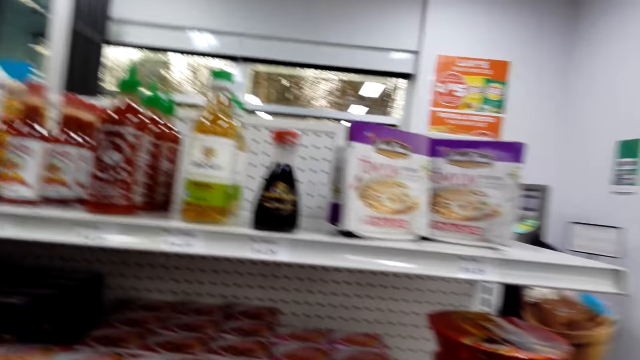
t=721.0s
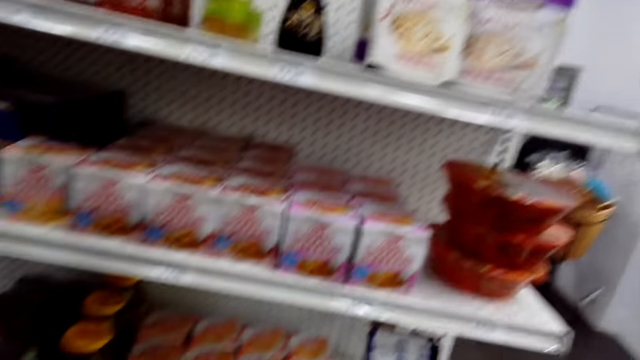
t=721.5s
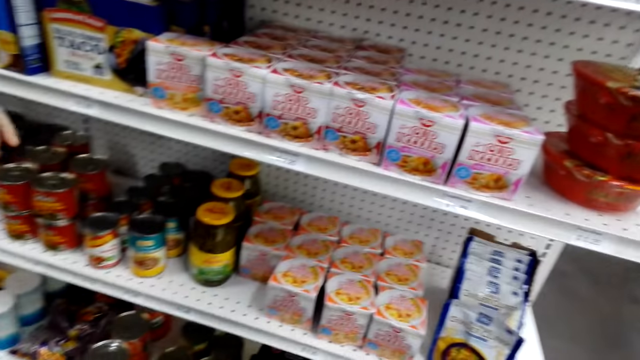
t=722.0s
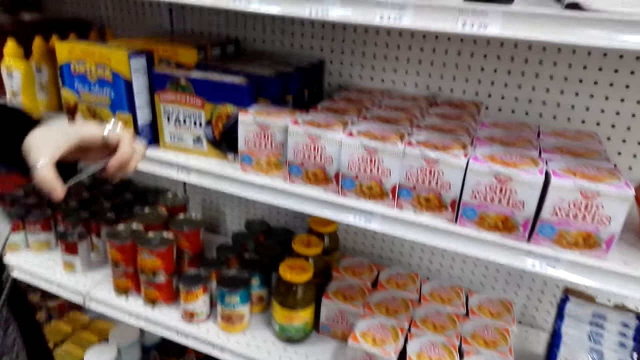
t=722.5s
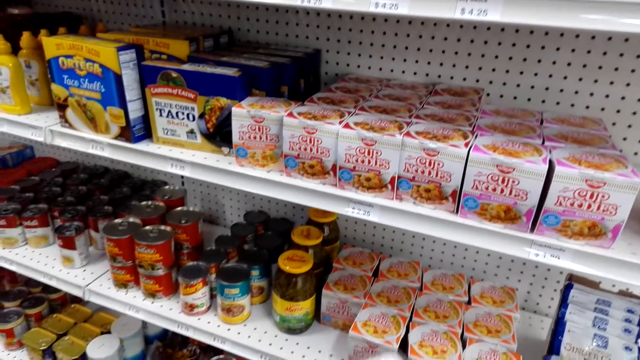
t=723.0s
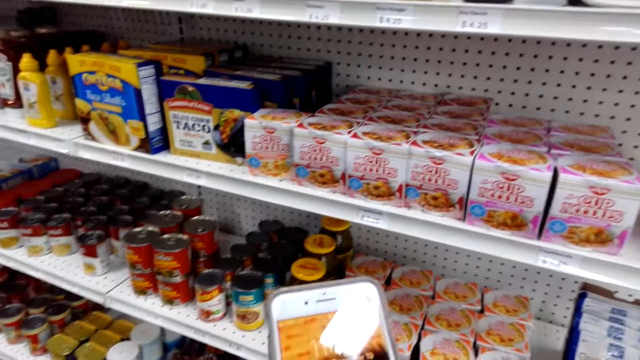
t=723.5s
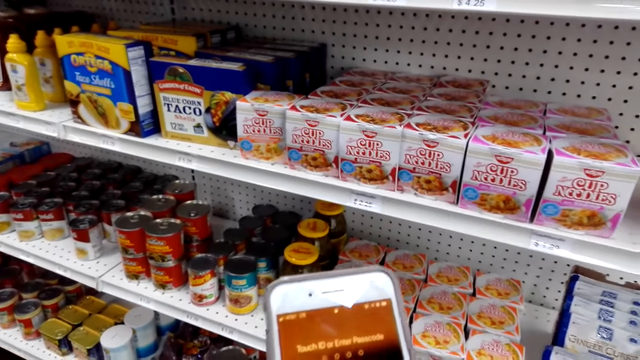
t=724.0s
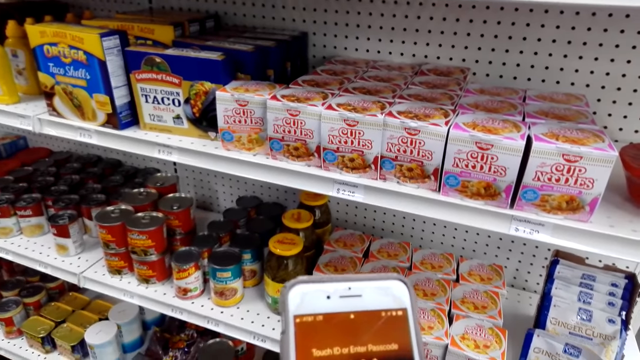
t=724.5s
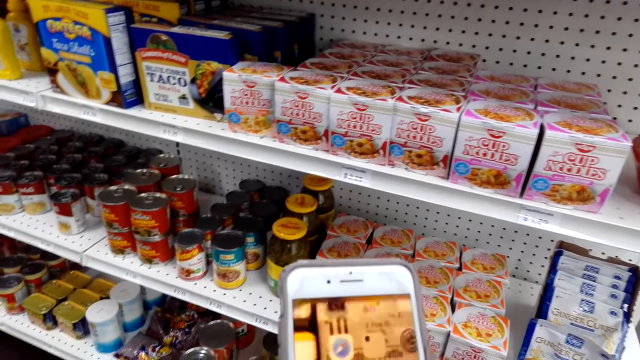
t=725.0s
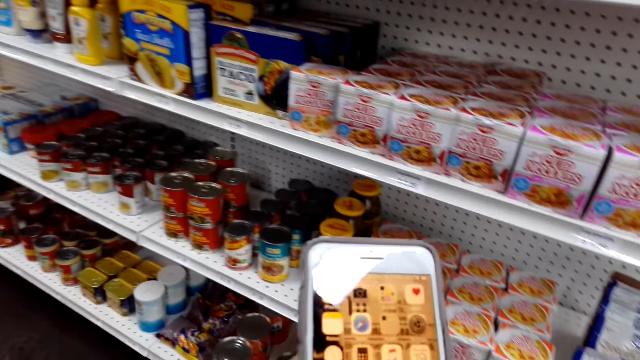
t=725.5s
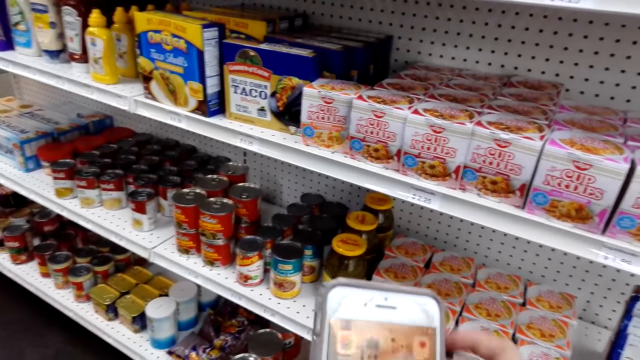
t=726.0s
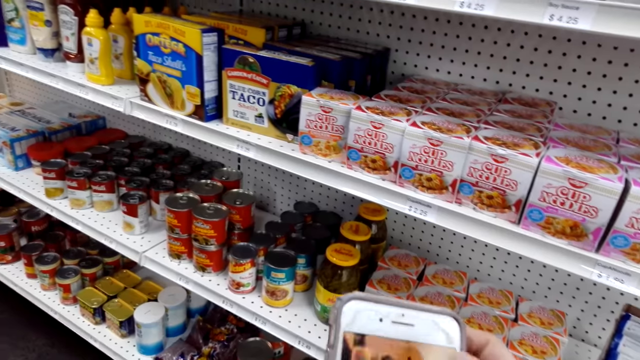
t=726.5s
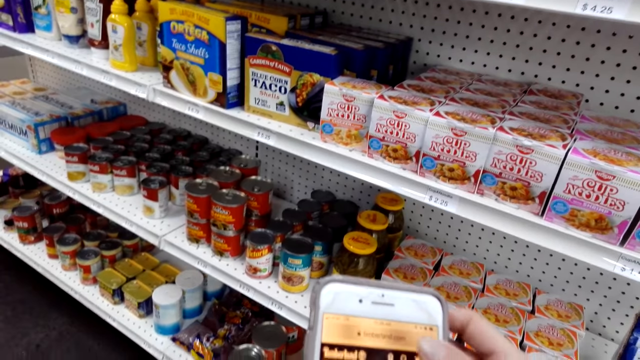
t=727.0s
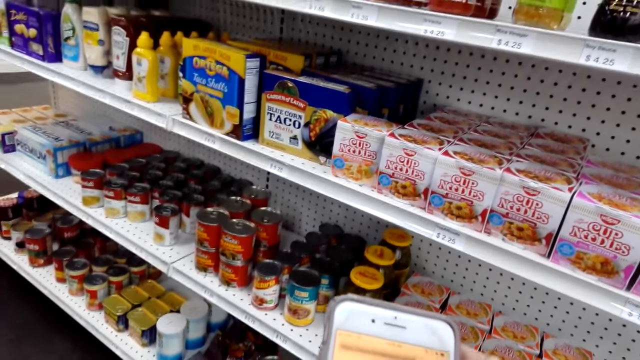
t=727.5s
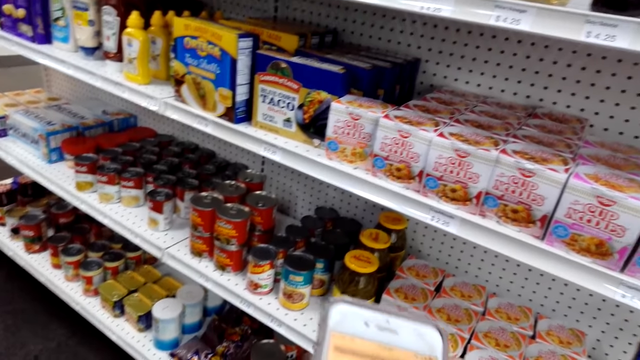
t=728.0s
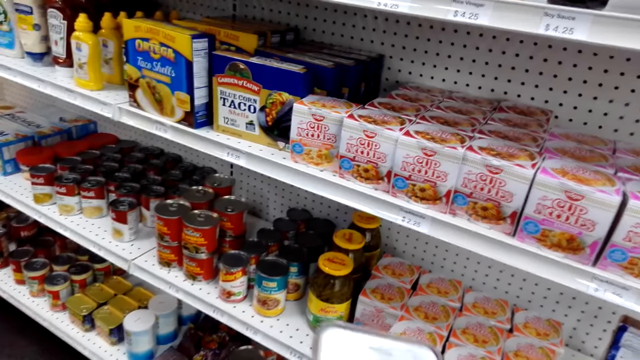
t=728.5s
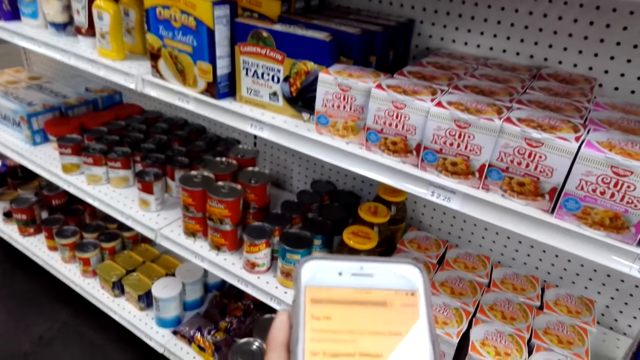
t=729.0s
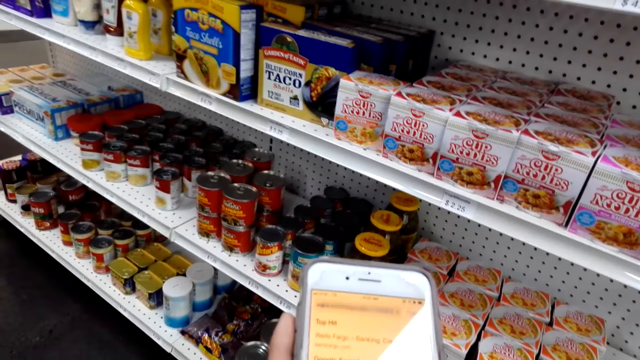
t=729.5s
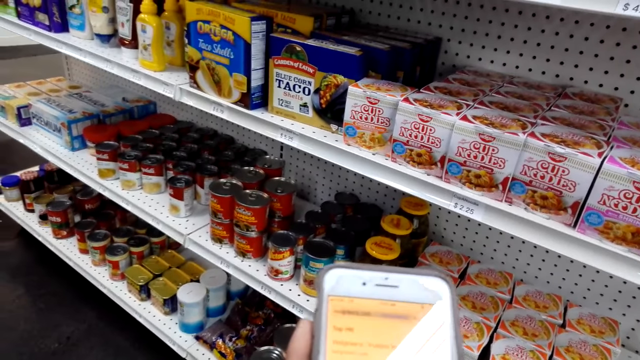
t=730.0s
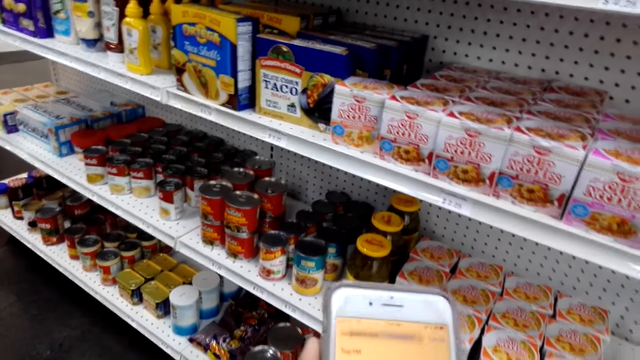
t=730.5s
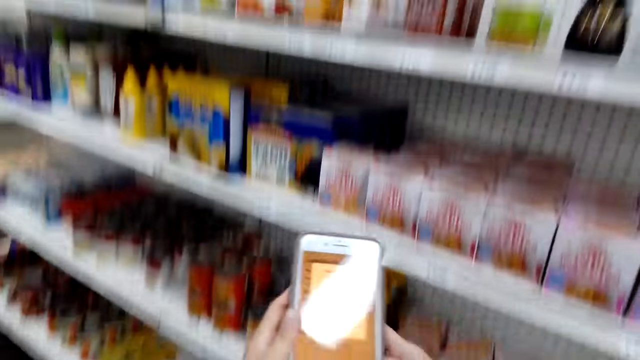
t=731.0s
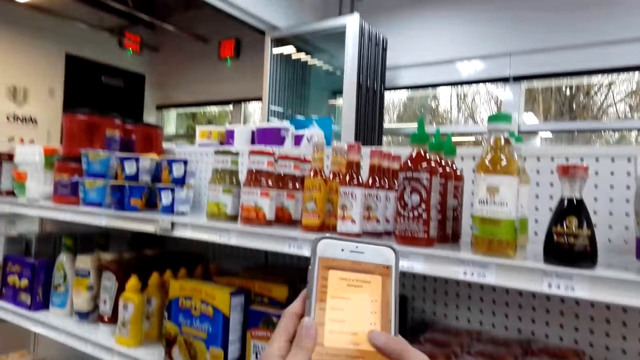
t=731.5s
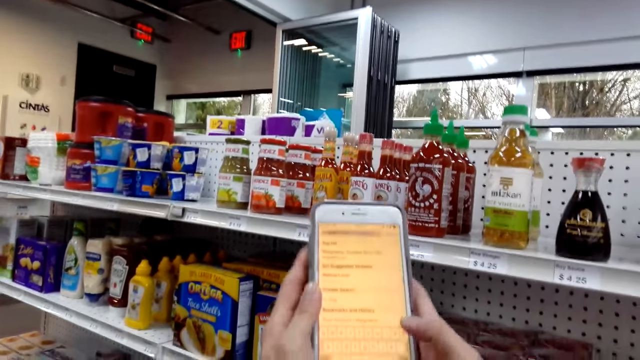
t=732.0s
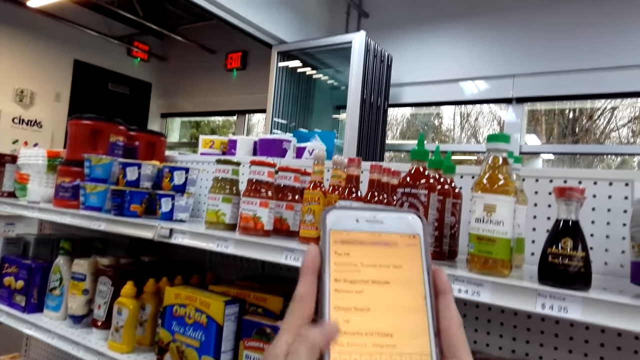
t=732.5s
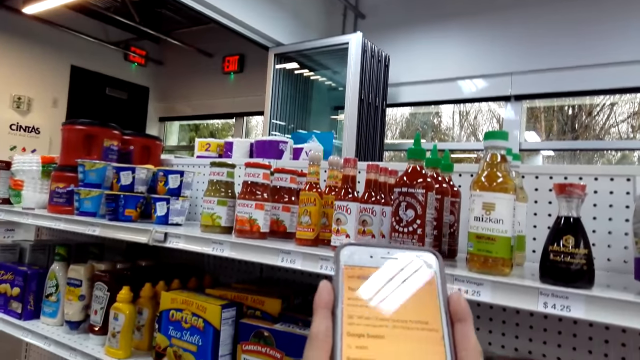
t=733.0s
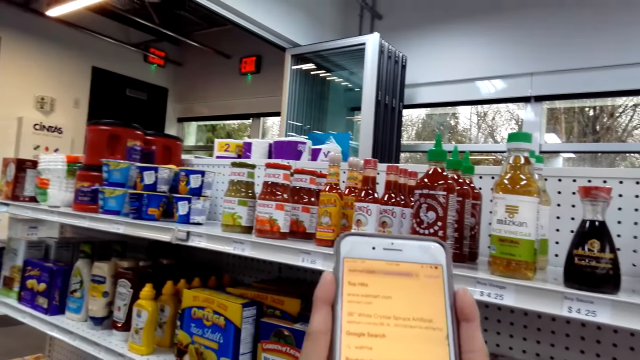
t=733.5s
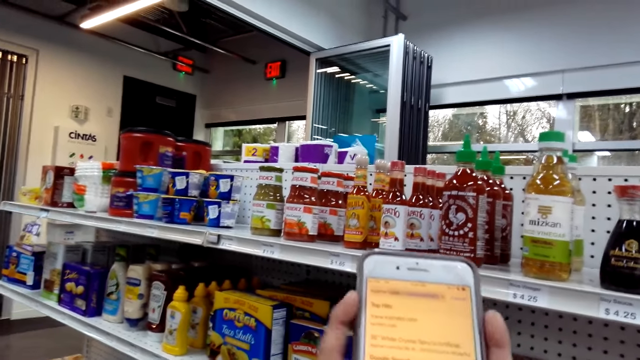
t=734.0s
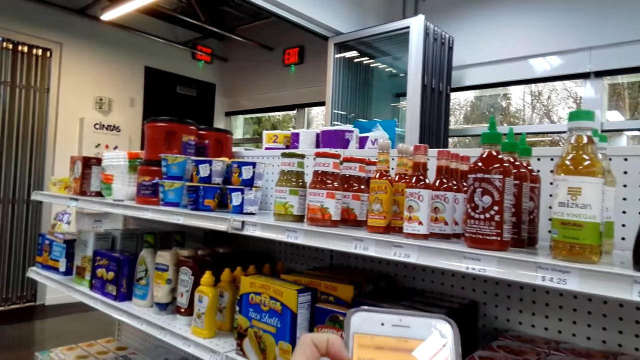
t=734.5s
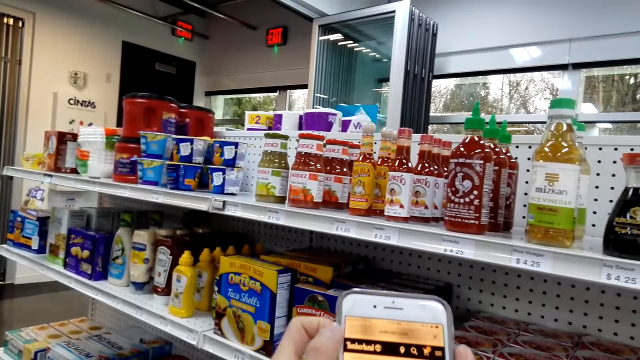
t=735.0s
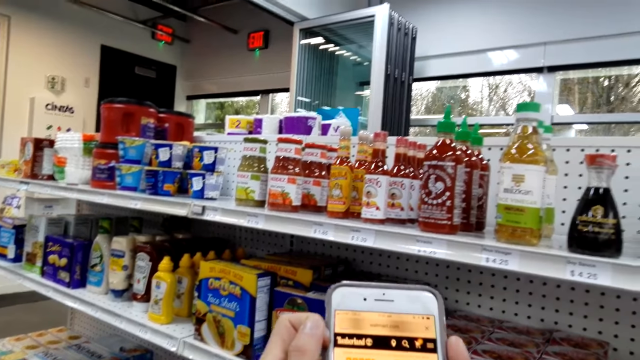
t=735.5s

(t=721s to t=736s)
The camera wearer puts a bottle of tomato on the shelf. They speak. They make a step. A person scrolls the picture on the phone. The camera wearer uses the phone. They lift the phone.

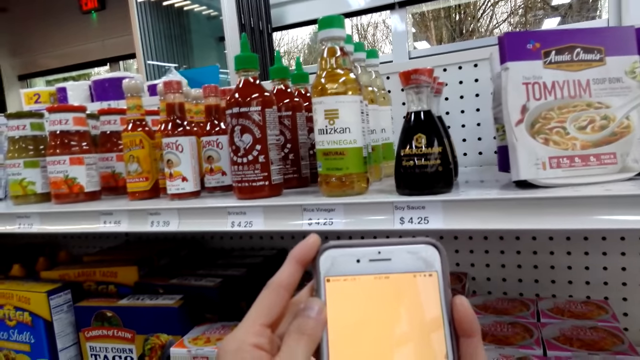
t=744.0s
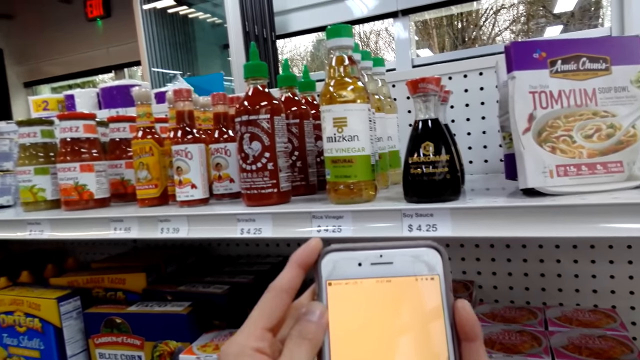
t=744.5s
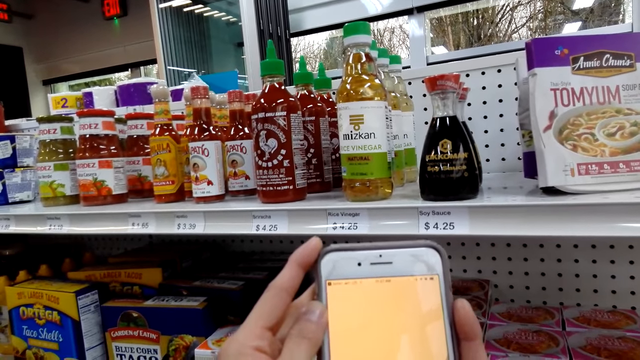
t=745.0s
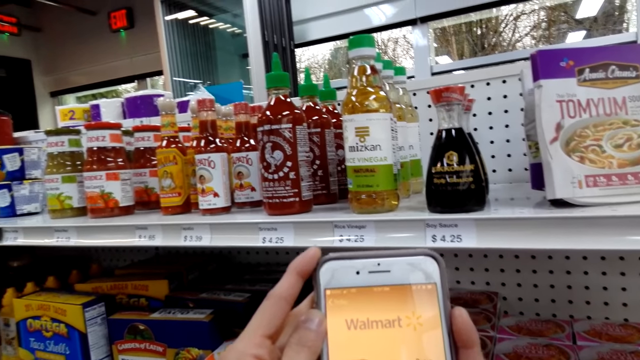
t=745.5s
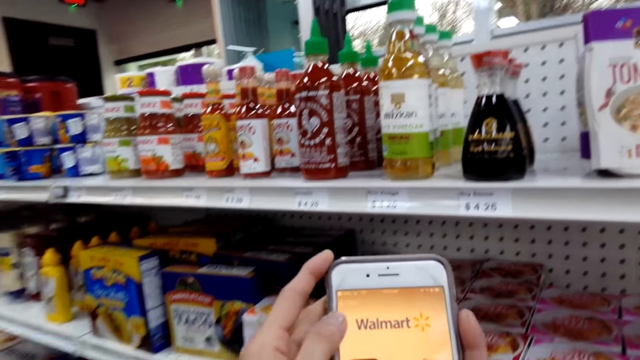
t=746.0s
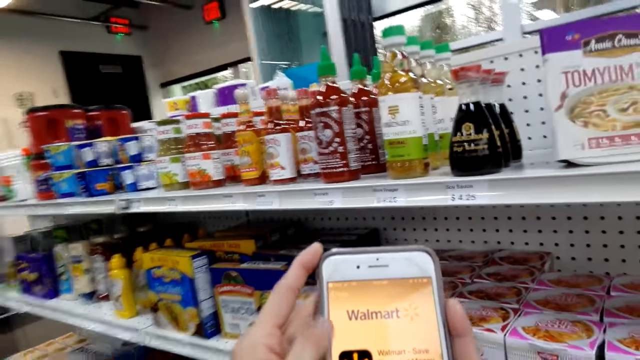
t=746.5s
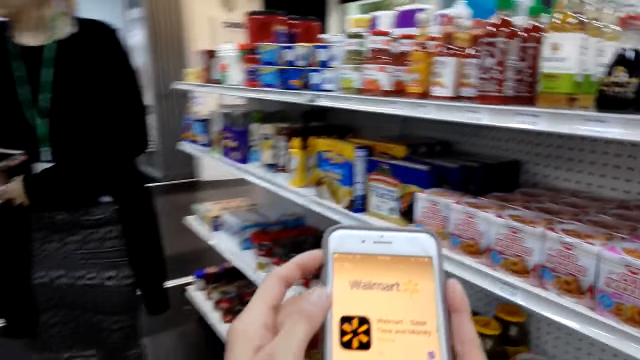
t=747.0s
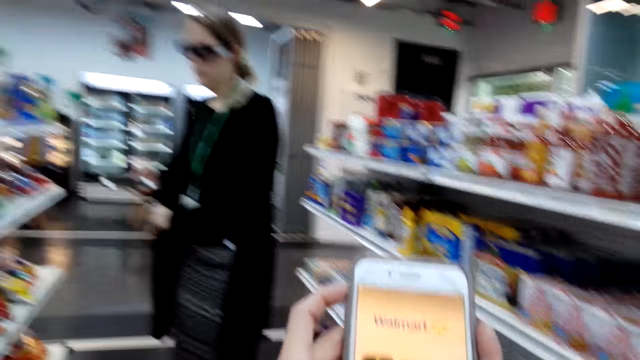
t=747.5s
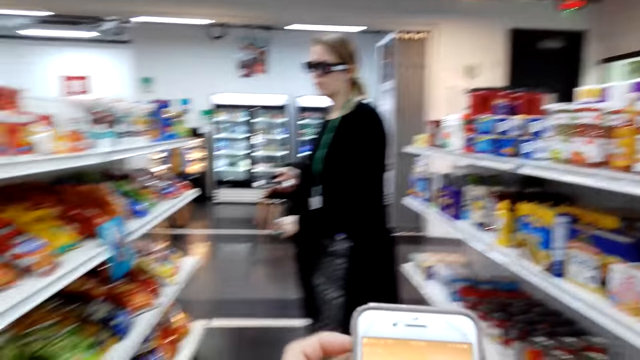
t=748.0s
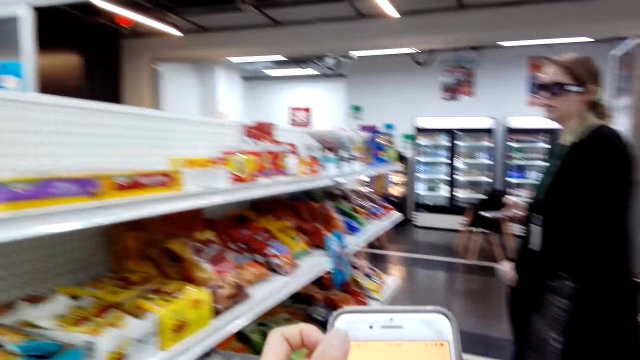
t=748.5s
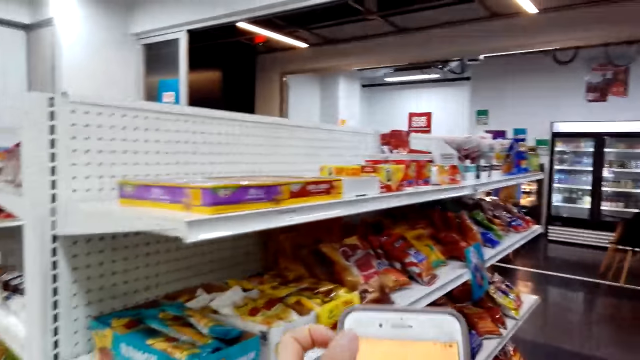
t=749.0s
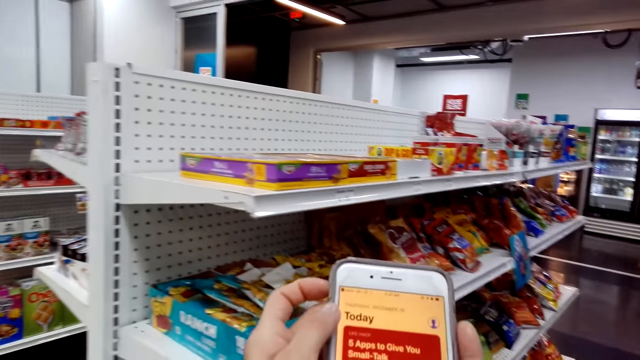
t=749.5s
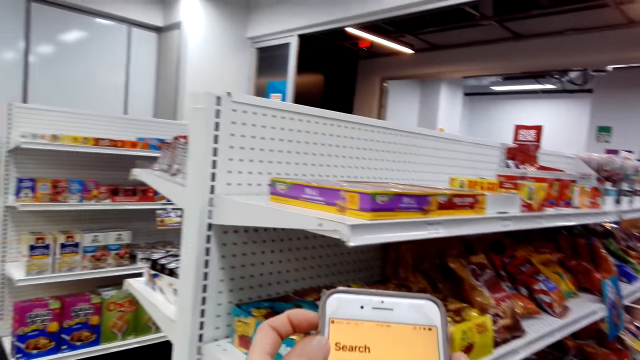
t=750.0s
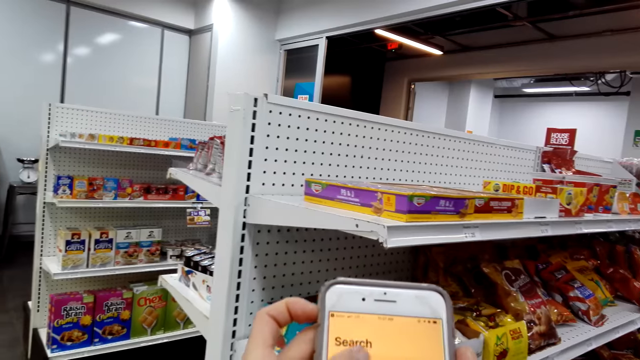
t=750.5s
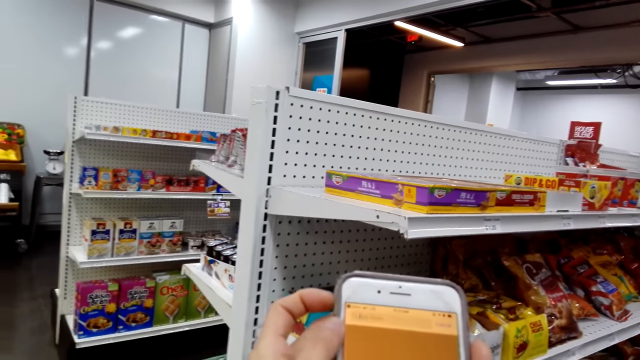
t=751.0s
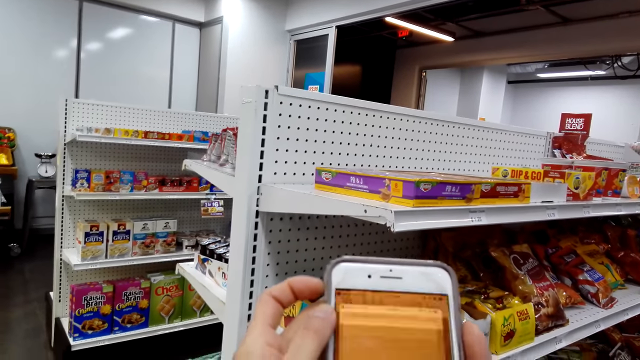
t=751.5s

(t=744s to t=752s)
A woman speaks. The camera wearer speaks. They walk backward. The woman moves around the shop.
